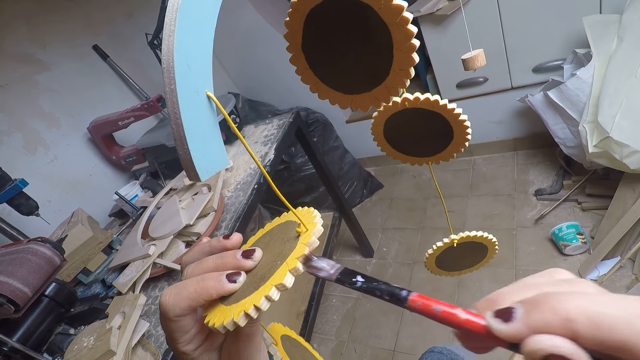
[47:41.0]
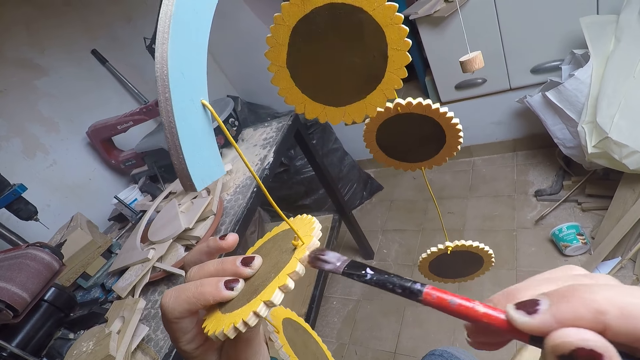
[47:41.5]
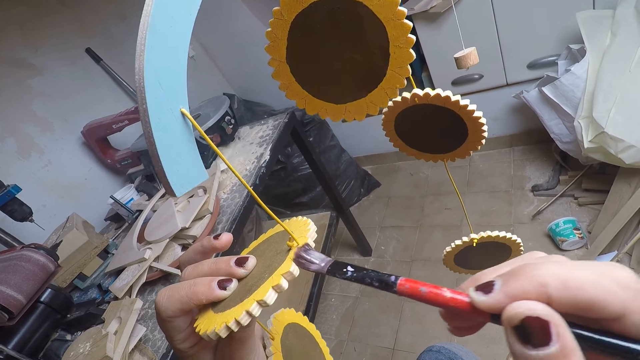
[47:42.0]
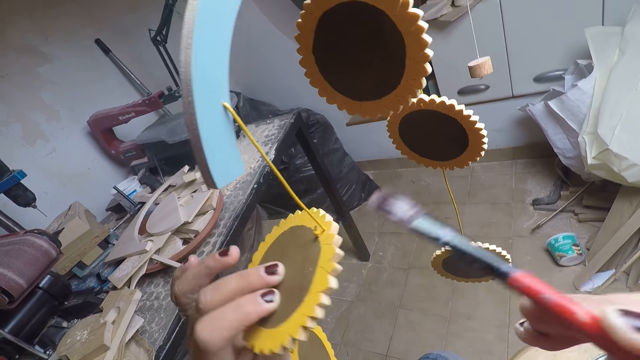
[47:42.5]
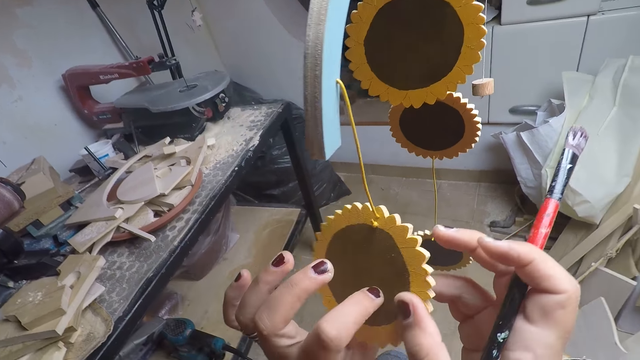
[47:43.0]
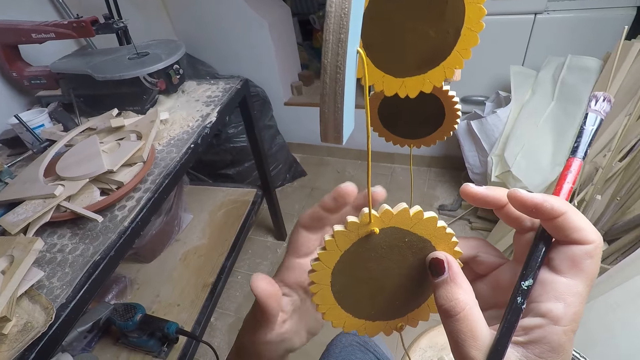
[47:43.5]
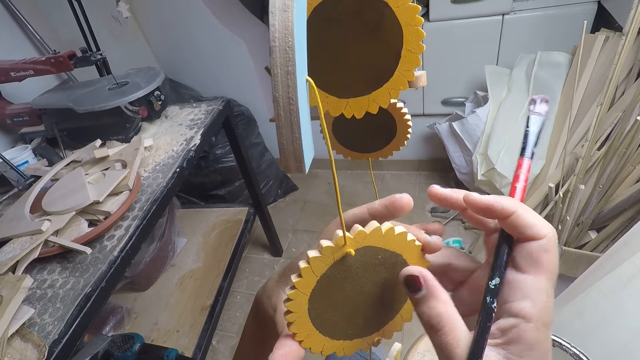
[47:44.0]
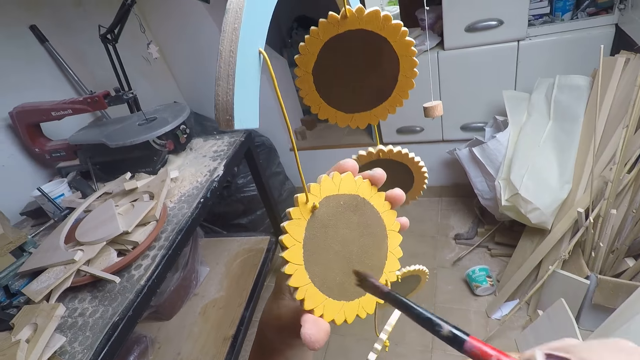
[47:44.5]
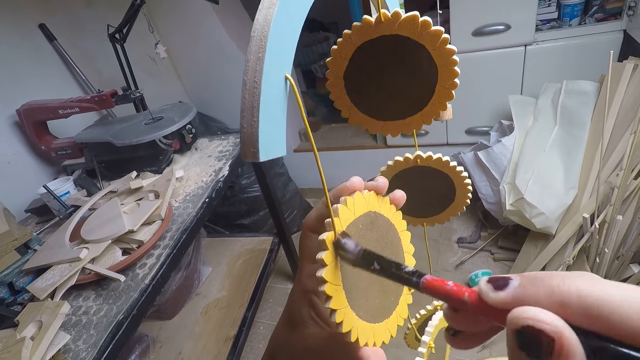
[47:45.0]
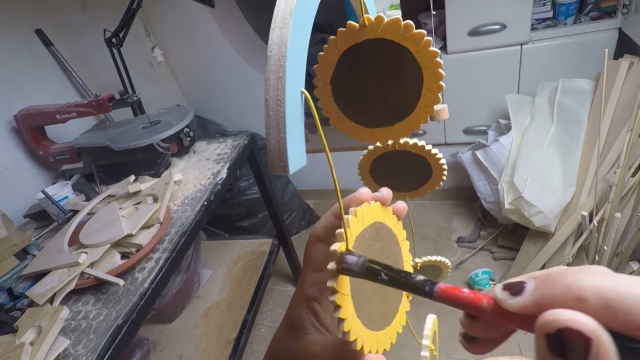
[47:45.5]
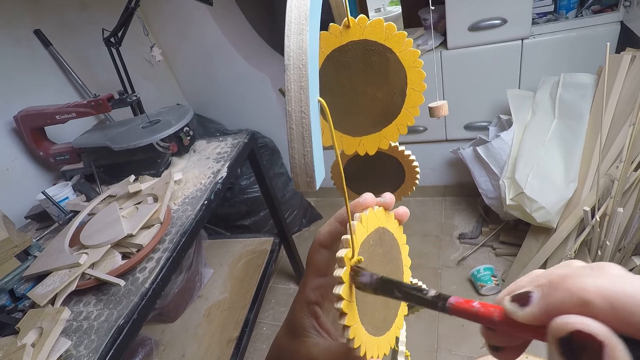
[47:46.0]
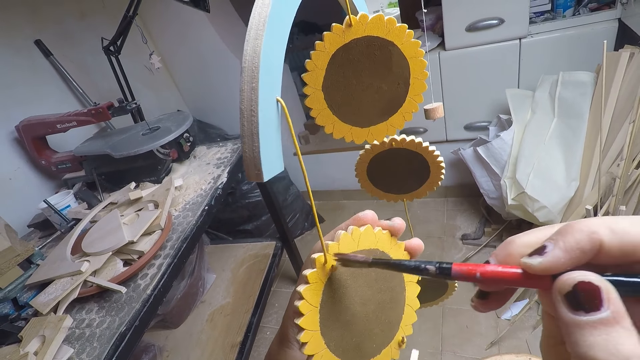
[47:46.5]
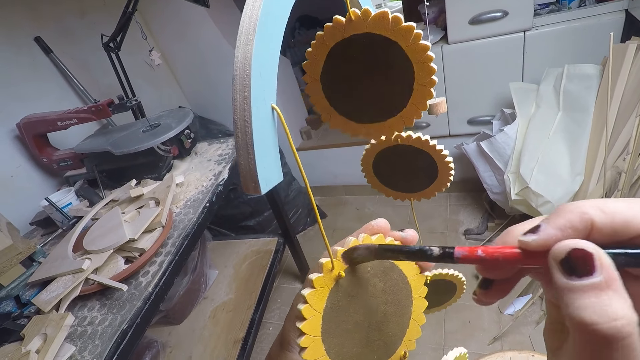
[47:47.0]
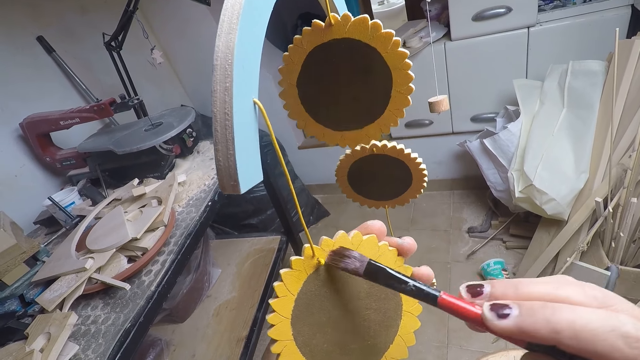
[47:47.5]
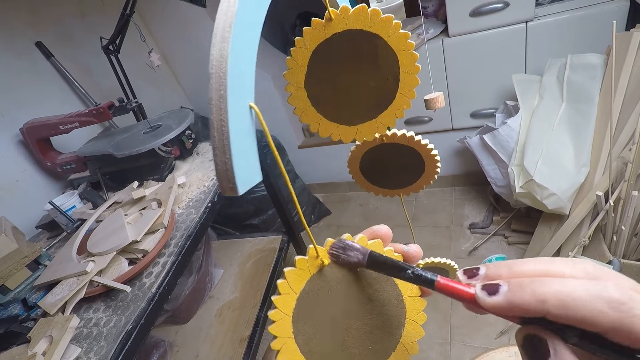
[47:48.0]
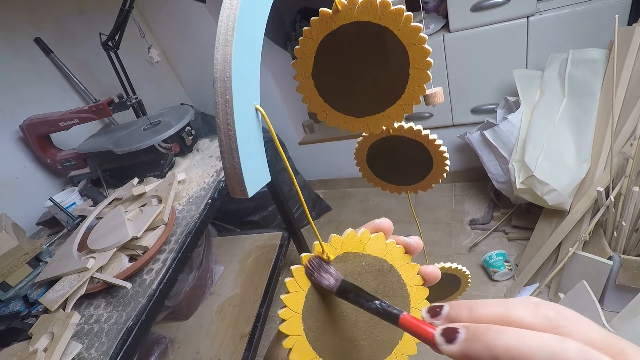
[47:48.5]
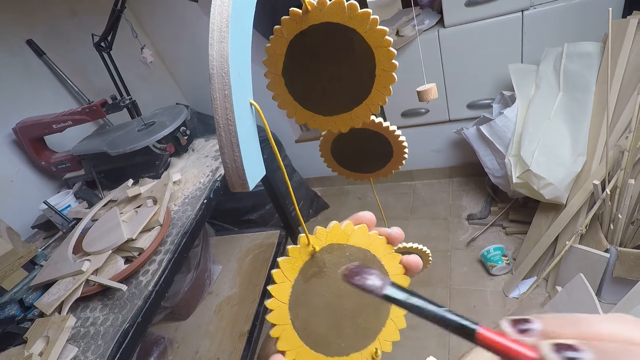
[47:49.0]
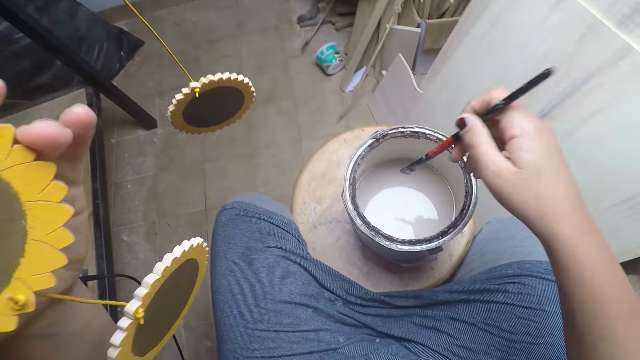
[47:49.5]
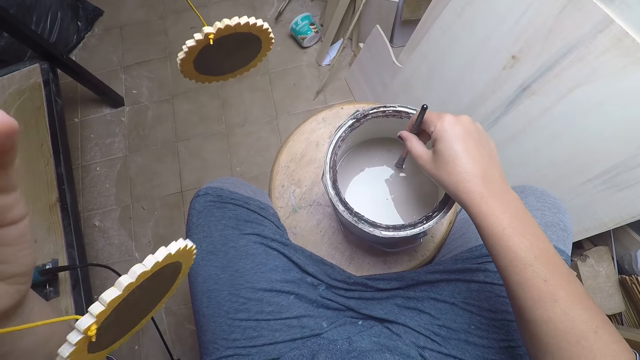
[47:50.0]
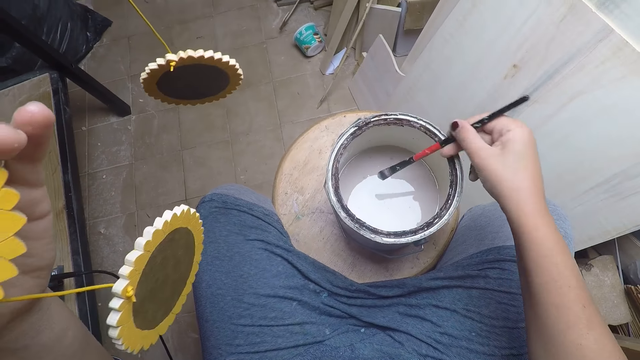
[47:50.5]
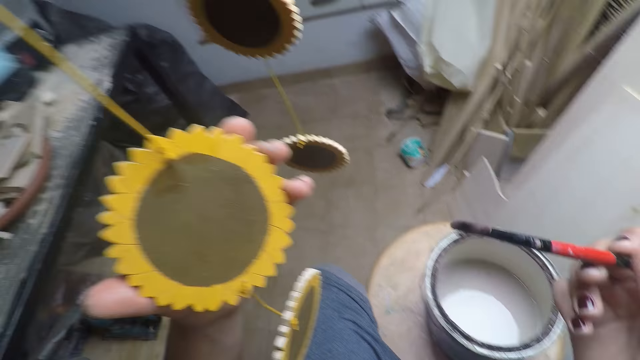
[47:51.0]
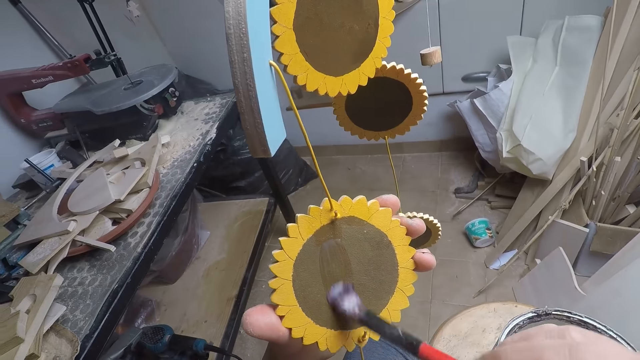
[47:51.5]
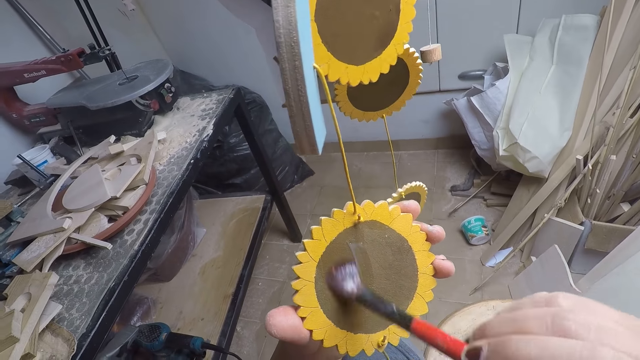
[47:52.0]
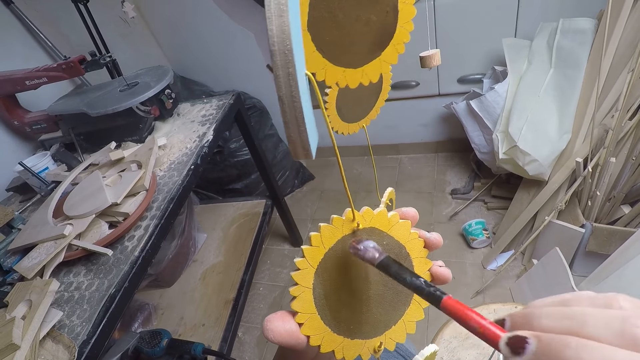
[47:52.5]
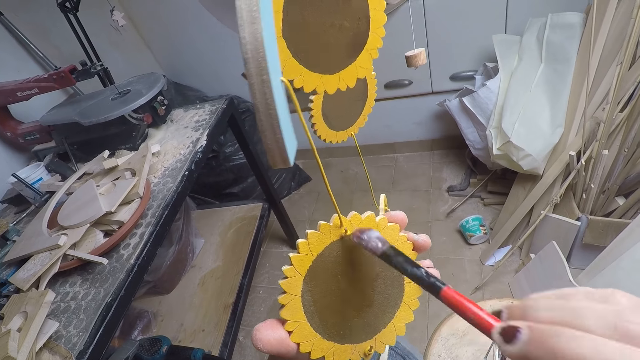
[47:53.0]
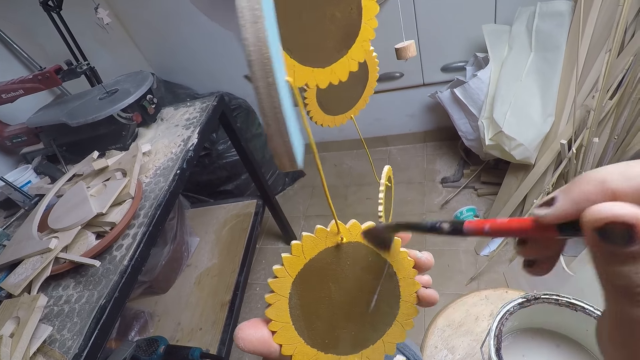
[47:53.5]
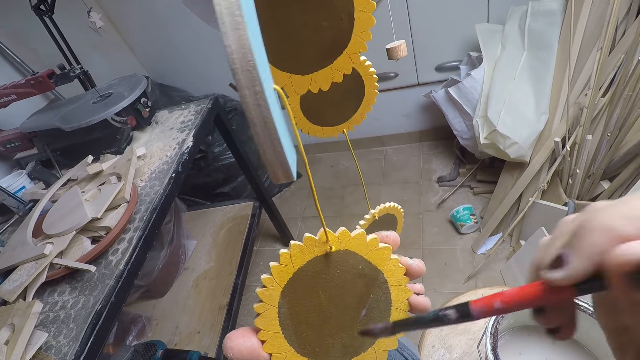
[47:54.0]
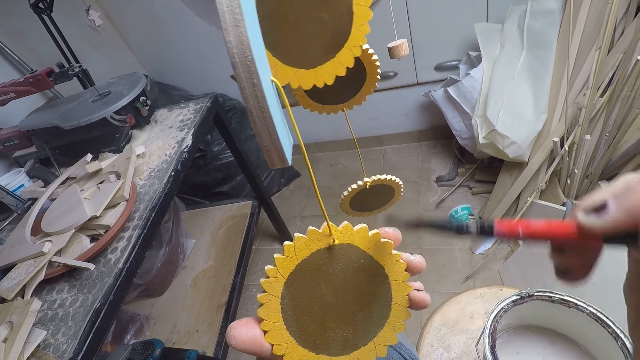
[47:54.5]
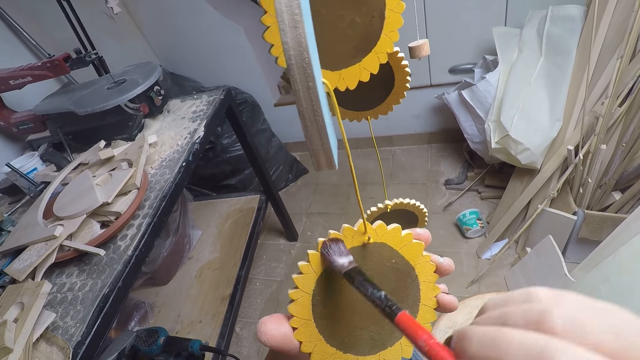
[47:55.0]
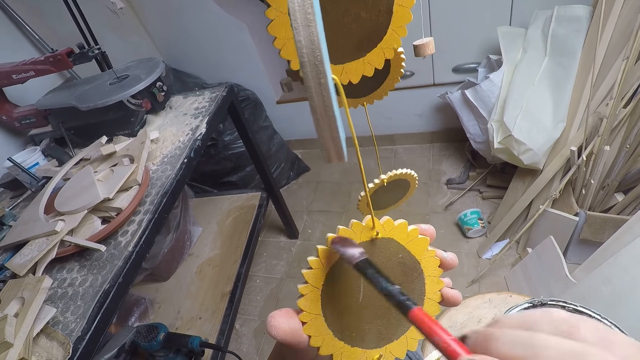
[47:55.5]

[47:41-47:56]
The camera wearer switches the flower craft to the other hand. He adjusts the craft in his hand. He switches the flower craft to the other hand again. He paints the flower craft with a brush. He dips the paint brush in his right hand into the paint in the bucket. He applies paint on the brush. He removes the brush from the paint. He paints the flower craft with the brush.

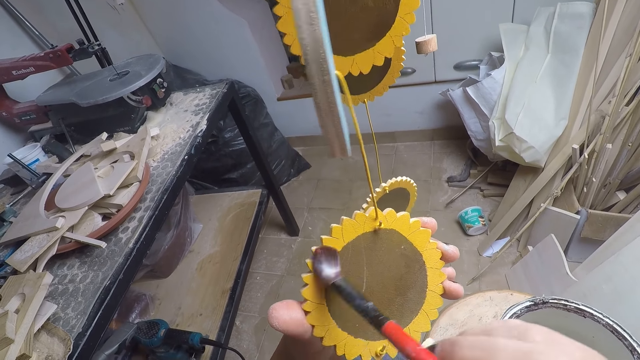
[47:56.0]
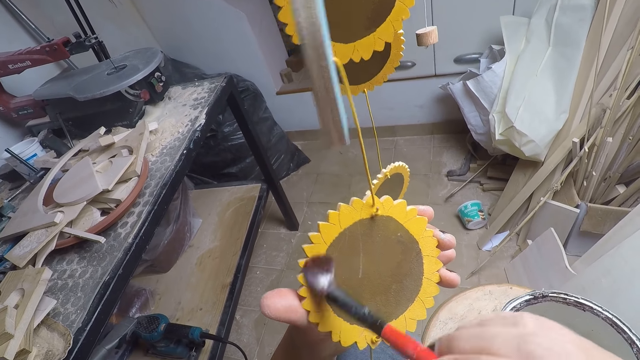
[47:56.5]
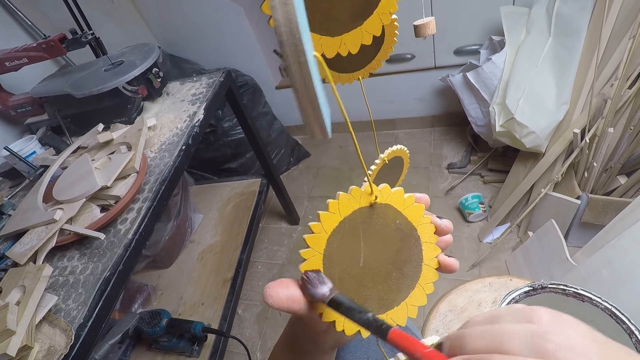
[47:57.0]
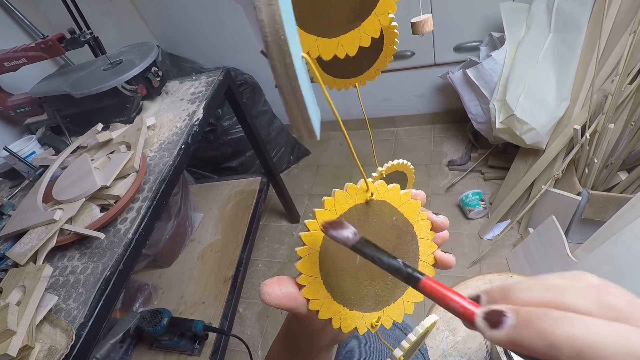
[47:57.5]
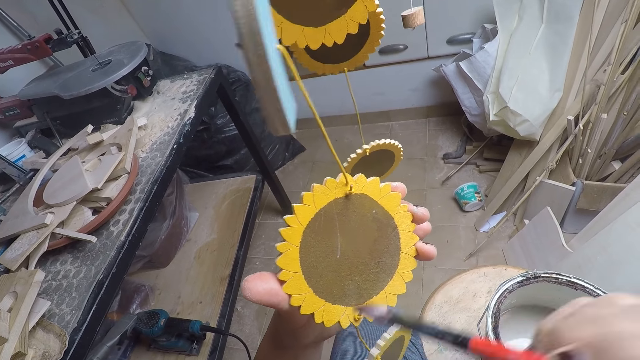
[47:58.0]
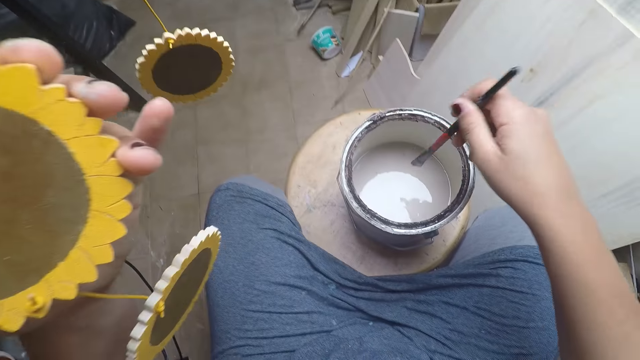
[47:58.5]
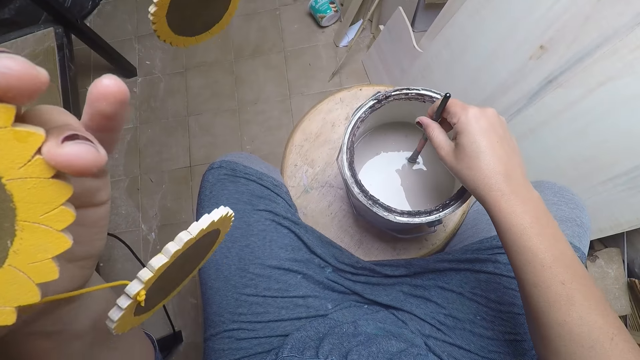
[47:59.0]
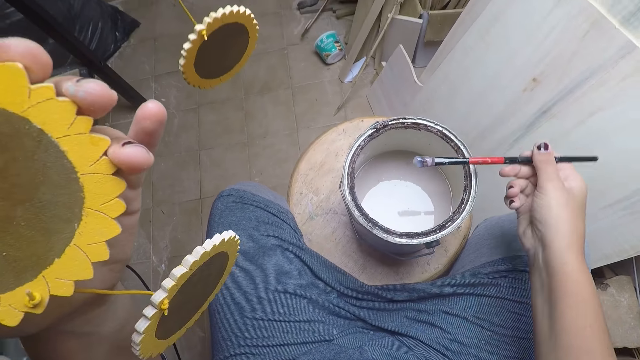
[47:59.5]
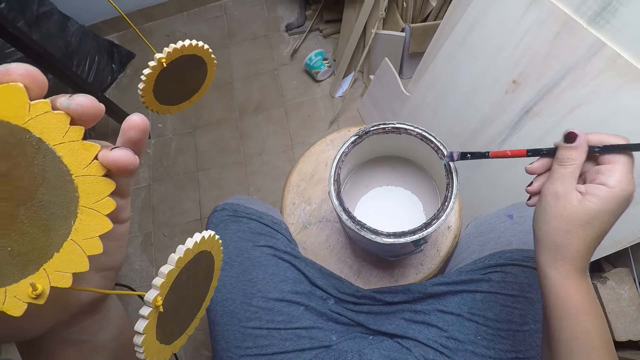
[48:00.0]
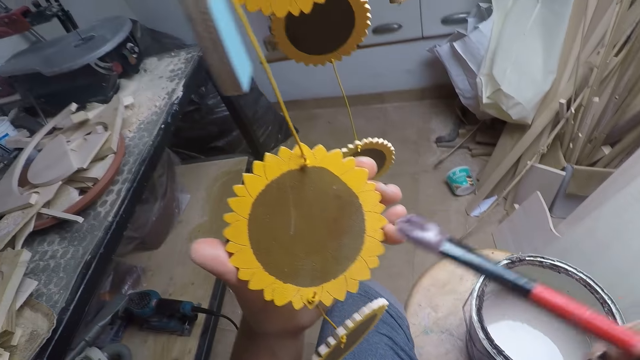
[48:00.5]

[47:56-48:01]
The camera wearer dips the paint brush in his right hand into the paint in the bucket. He applies paint on the brush. He removes the brush from the paint.
